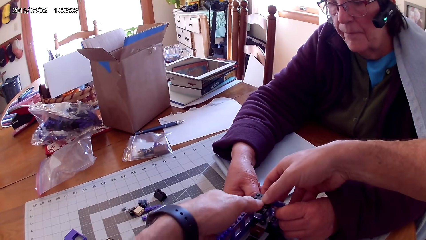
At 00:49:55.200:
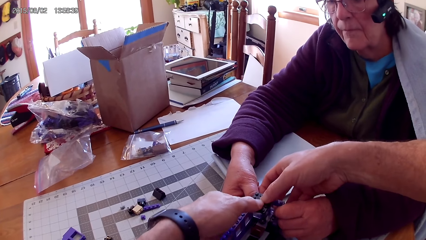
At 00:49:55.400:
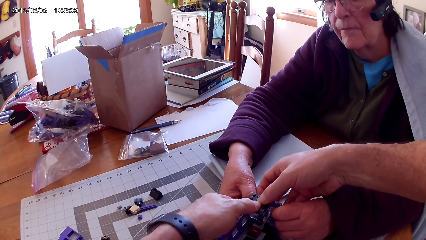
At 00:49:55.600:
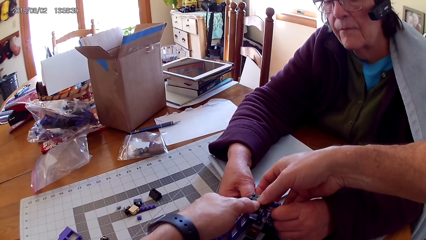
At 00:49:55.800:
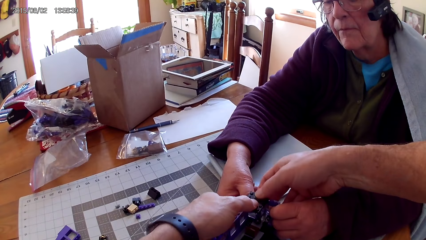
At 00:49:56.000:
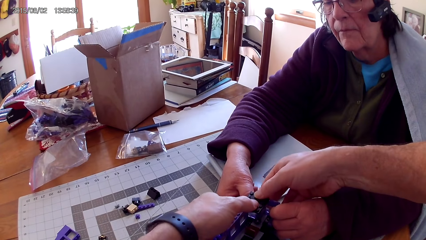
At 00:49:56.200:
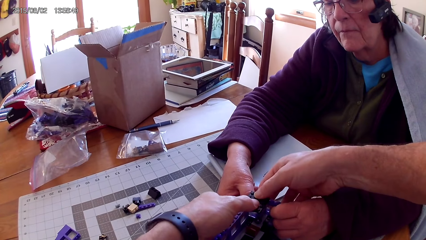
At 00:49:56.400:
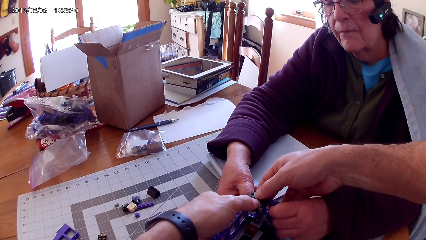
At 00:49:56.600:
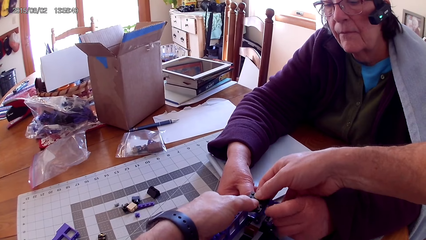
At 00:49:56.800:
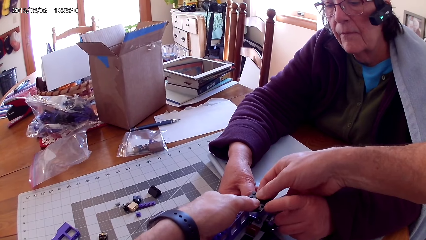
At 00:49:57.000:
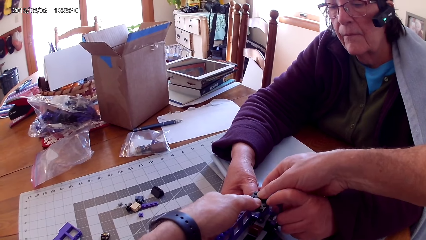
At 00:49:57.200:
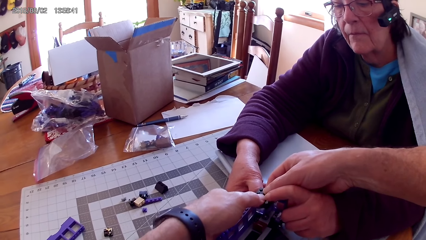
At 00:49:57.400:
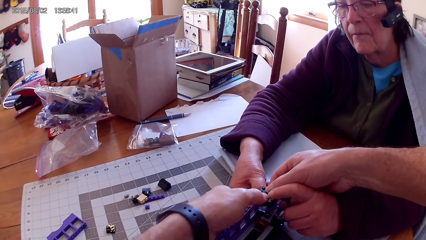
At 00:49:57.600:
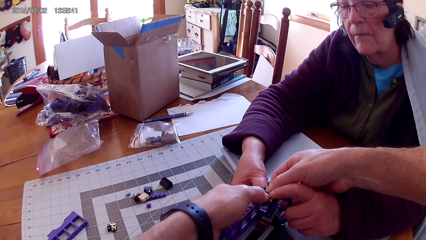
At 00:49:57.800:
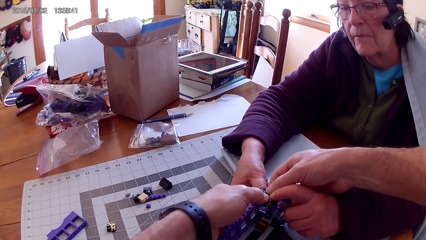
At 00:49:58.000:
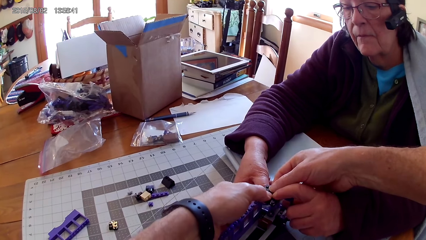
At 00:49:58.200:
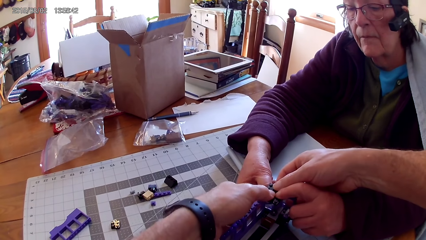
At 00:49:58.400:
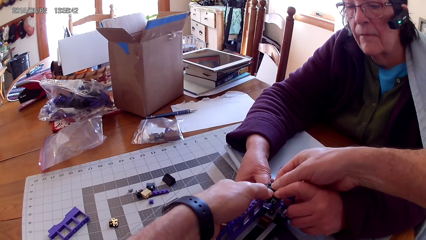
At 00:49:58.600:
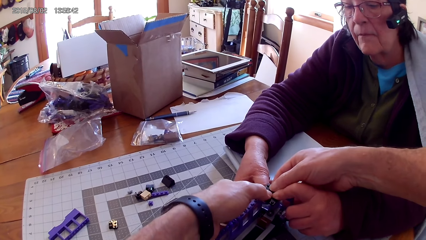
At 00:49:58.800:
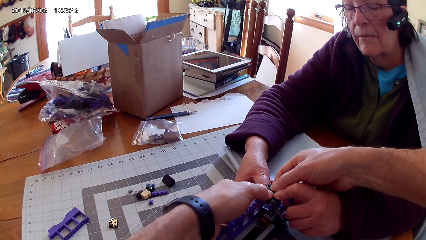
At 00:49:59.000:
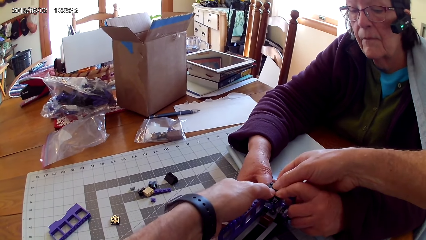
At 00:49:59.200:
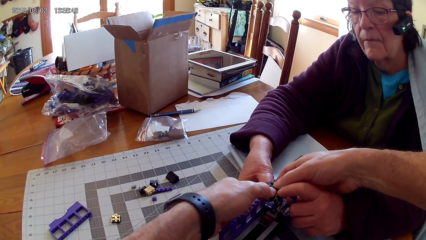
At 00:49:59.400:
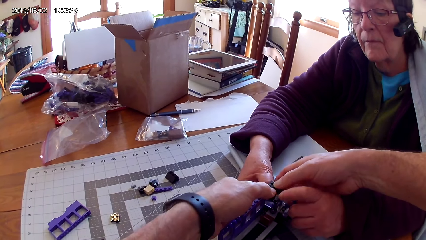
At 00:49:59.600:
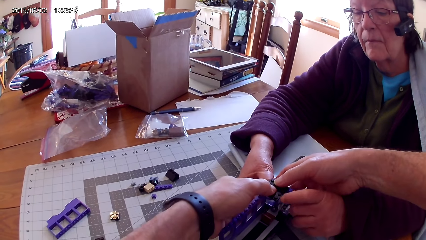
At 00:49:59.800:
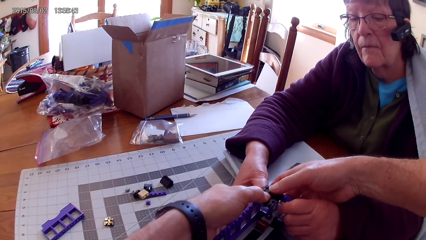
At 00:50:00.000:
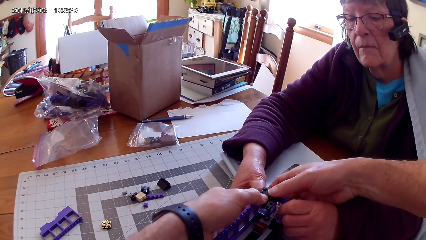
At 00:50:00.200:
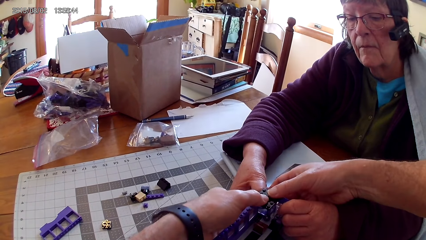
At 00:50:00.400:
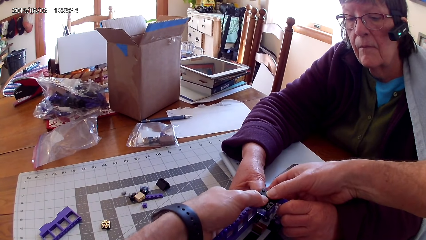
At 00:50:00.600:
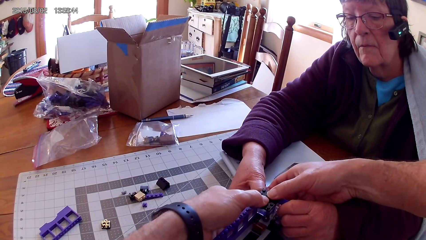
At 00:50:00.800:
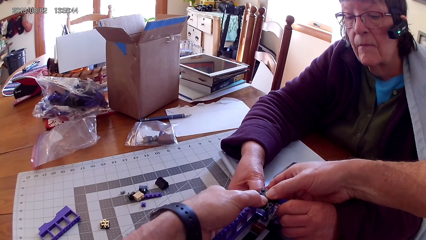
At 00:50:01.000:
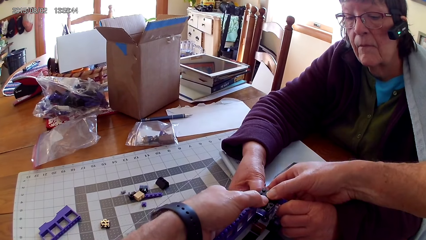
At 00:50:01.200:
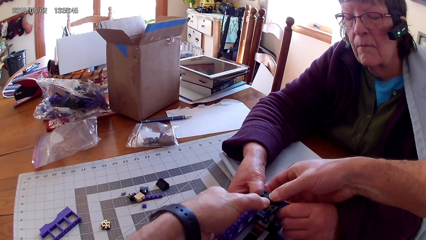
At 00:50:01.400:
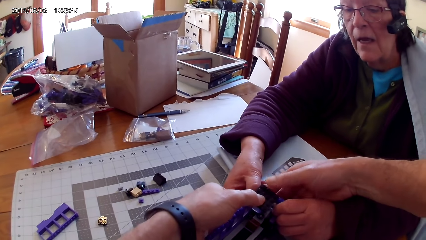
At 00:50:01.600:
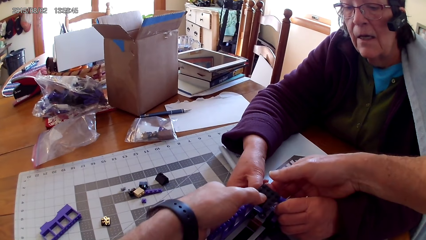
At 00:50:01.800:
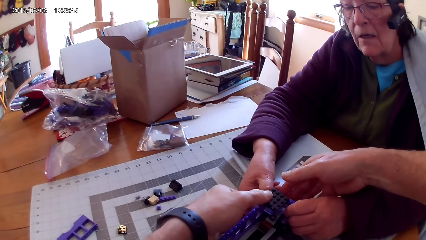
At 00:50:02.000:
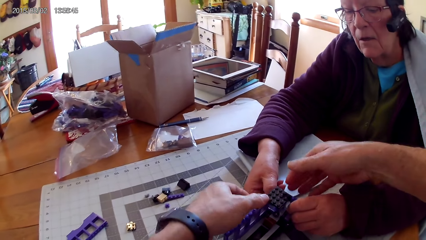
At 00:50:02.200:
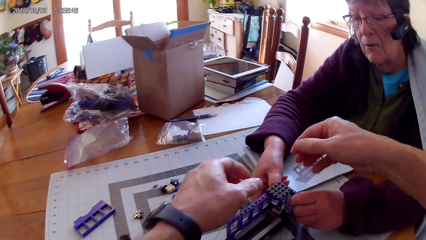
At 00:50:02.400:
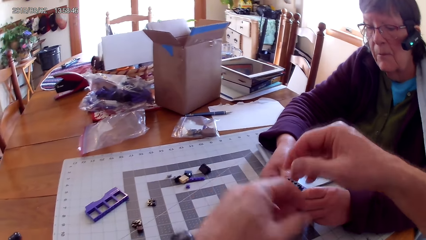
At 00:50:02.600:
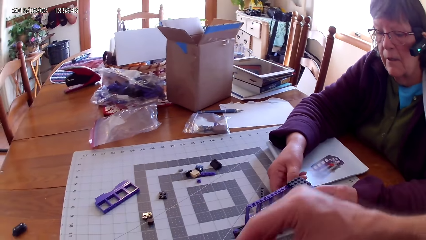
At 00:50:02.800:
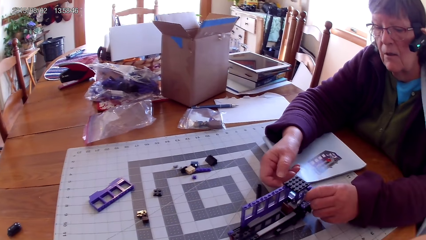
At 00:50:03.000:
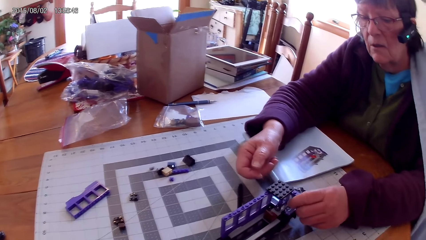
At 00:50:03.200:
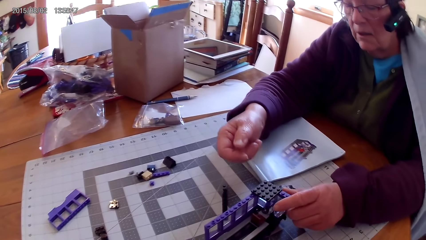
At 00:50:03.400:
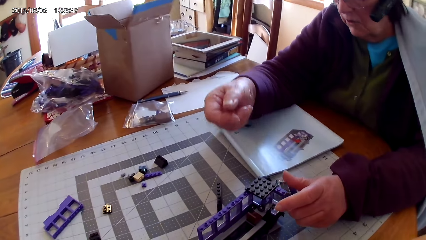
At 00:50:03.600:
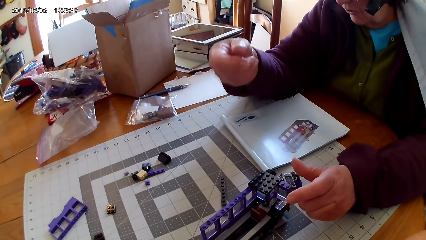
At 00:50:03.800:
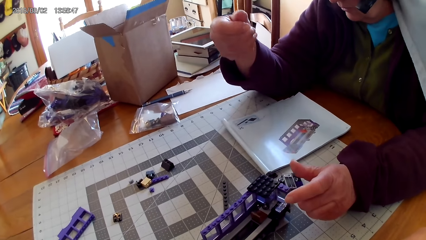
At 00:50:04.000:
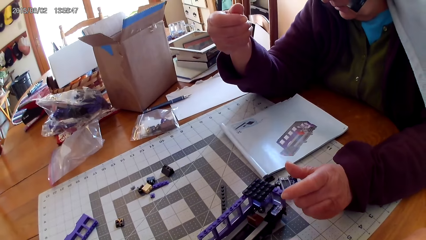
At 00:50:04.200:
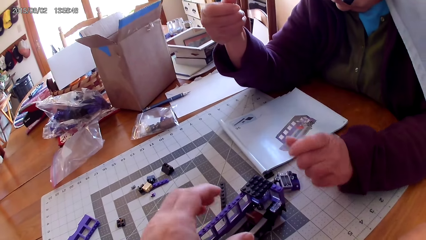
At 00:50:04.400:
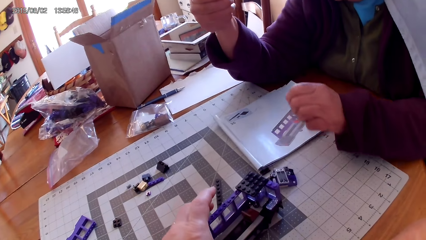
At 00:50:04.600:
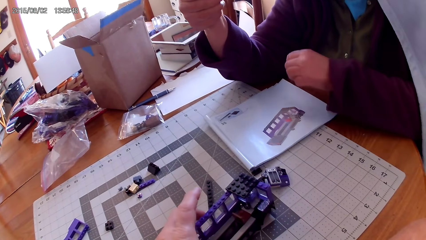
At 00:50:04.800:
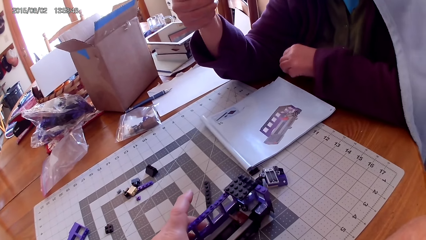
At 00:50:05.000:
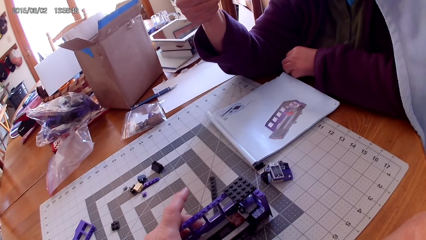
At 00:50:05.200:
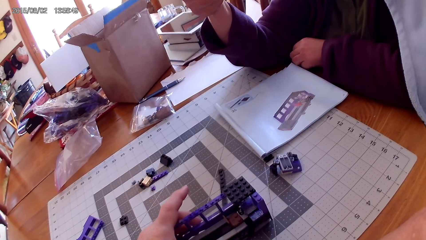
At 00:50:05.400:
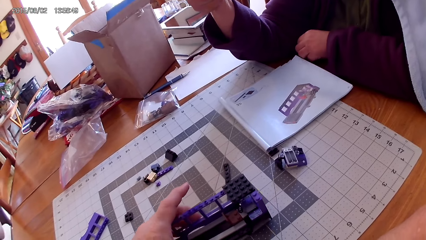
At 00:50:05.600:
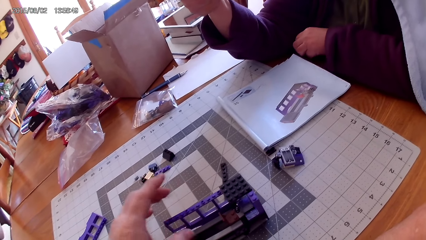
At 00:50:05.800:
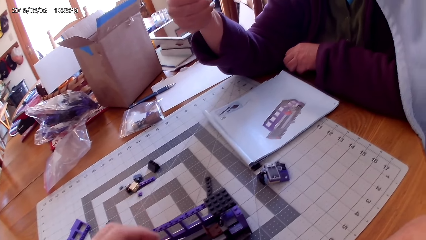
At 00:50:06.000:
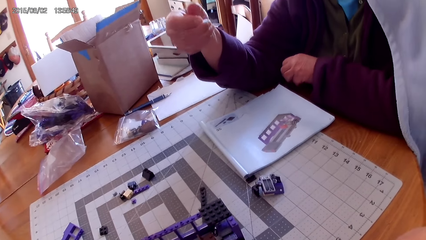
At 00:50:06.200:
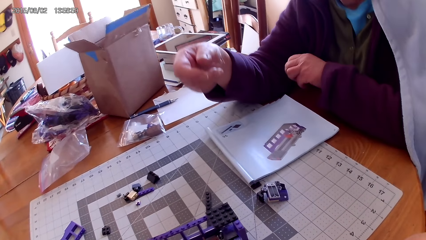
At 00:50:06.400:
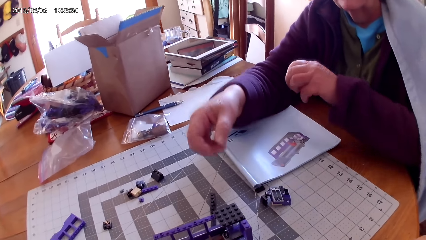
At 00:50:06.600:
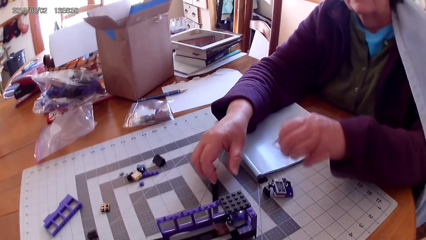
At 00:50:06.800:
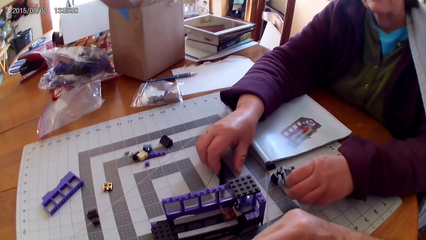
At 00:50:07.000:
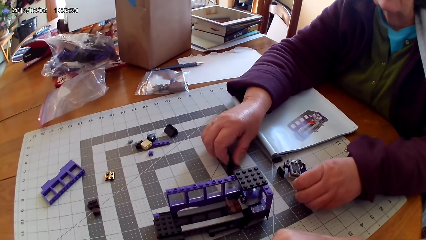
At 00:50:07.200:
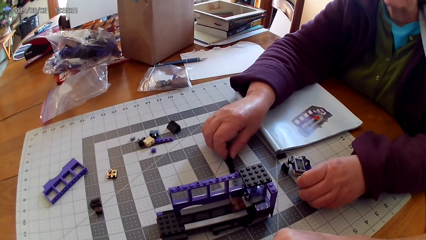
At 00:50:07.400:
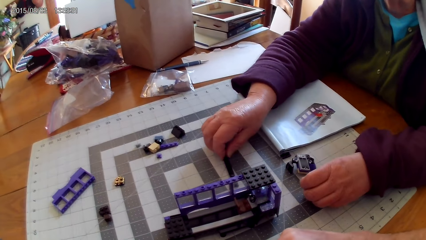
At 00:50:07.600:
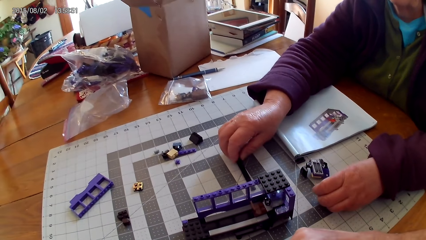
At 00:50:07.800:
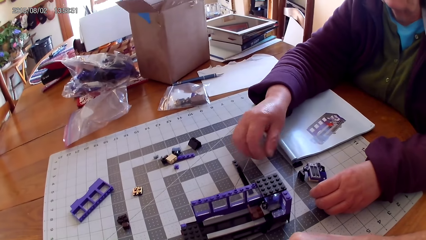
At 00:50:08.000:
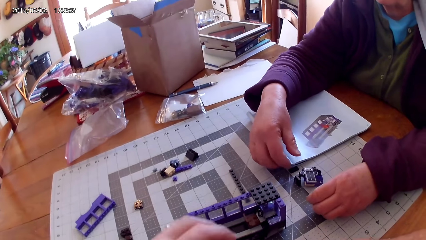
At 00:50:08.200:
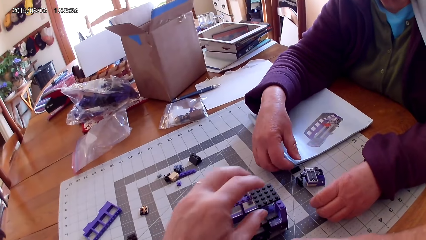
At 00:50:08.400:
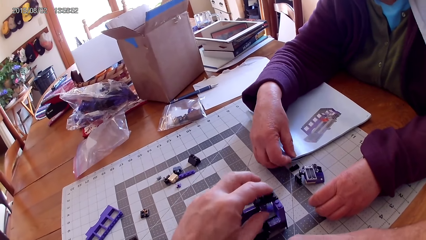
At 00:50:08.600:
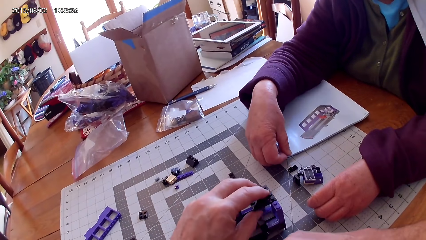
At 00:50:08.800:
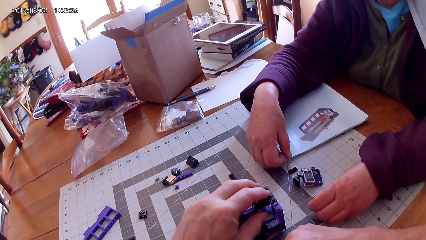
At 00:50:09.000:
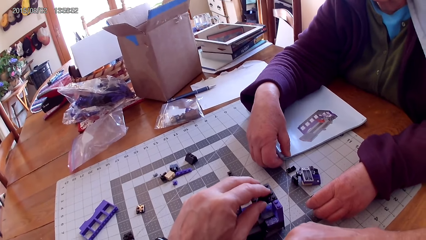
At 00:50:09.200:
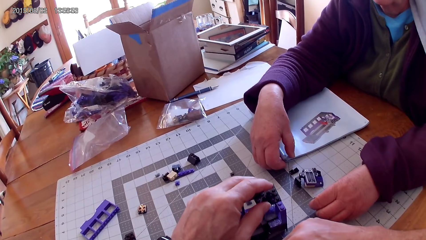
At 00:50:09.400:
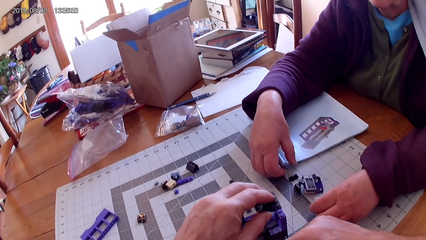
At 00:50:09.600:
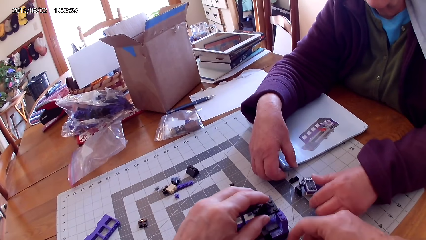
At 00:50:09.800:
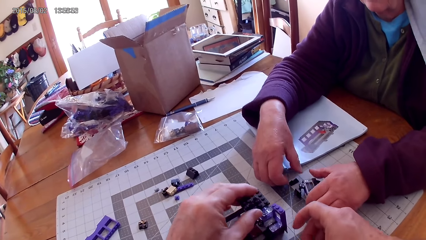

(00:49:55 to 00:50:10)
The camera wearer fixes the piece of lego. The lady pulls a LEGO structure towards her on a table. The lady lifts her hands. The camera wearer slightly pulls the LEGO structure on the table. The lady picks a LEGO on the table. The camera wearer pushes the box. The lady holds something.
